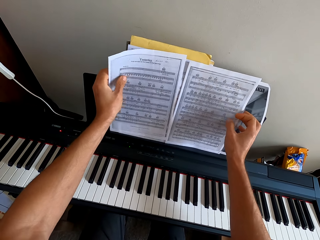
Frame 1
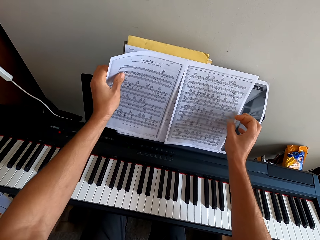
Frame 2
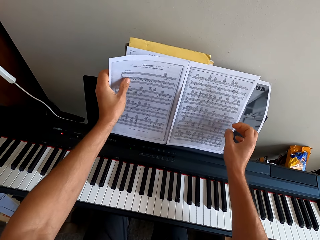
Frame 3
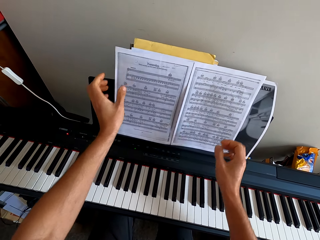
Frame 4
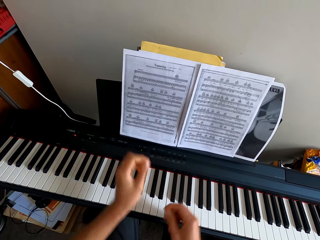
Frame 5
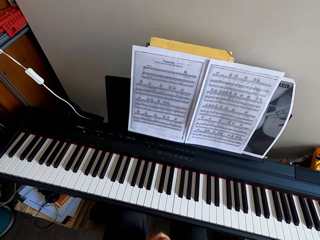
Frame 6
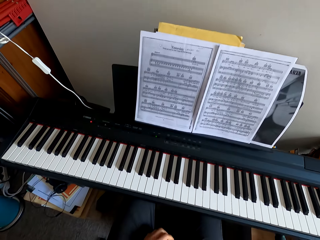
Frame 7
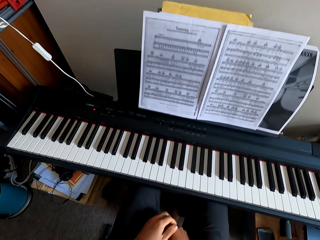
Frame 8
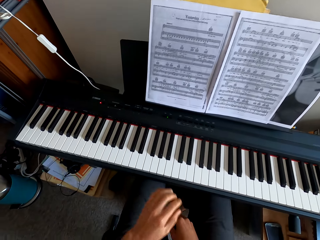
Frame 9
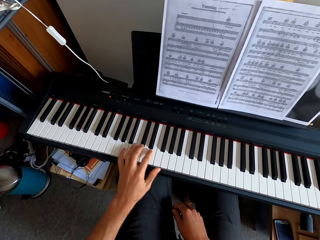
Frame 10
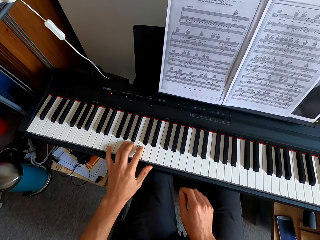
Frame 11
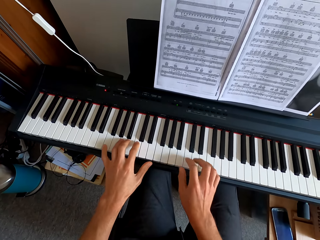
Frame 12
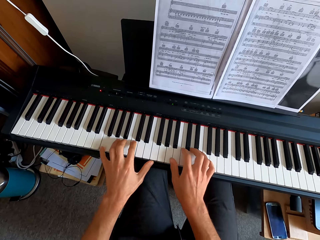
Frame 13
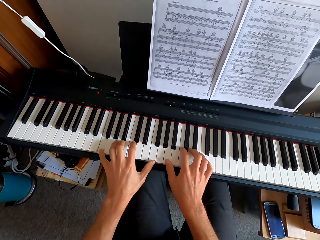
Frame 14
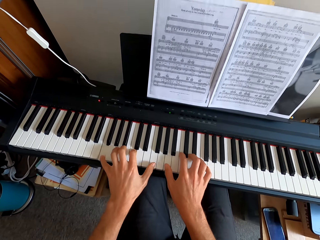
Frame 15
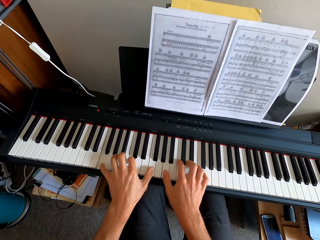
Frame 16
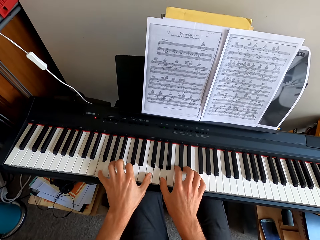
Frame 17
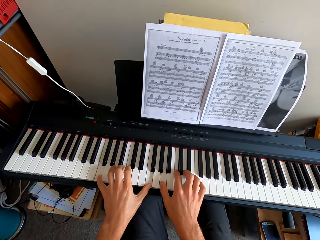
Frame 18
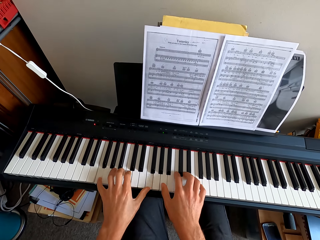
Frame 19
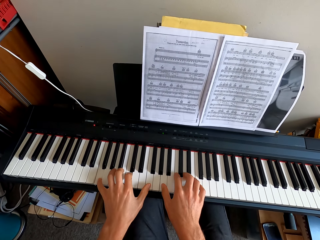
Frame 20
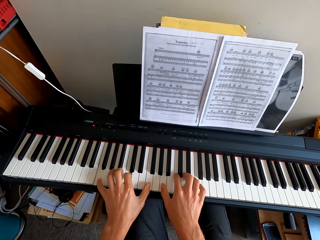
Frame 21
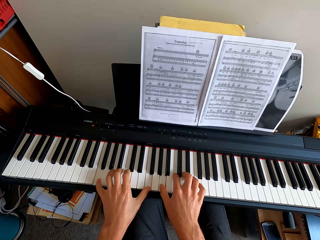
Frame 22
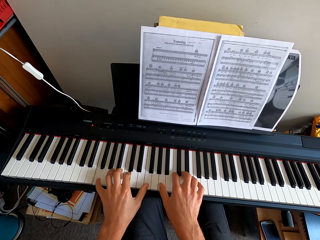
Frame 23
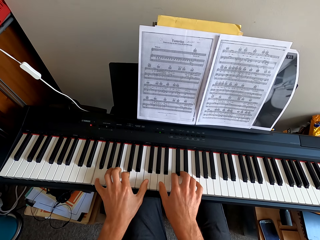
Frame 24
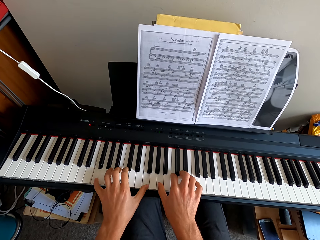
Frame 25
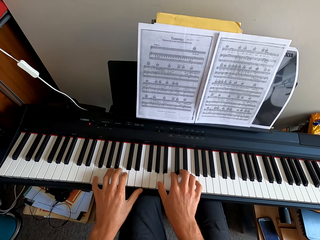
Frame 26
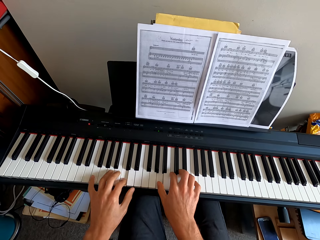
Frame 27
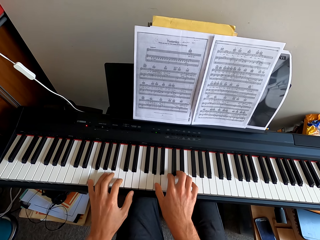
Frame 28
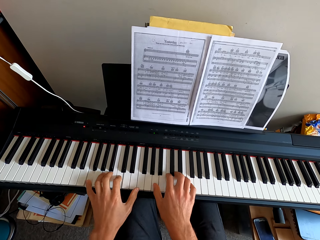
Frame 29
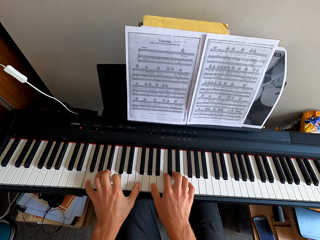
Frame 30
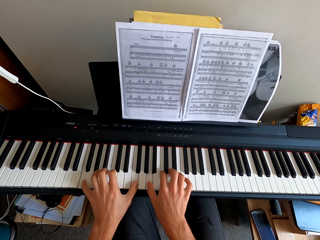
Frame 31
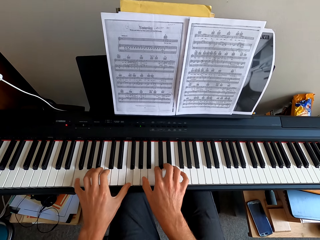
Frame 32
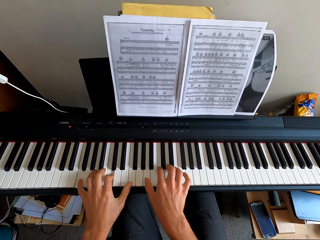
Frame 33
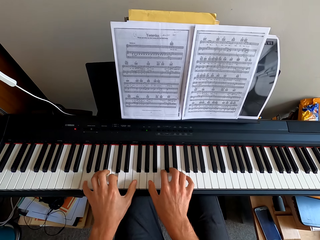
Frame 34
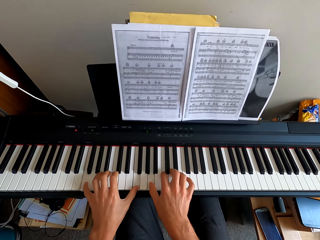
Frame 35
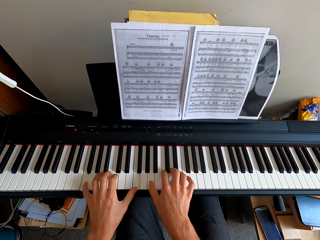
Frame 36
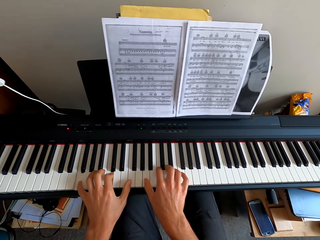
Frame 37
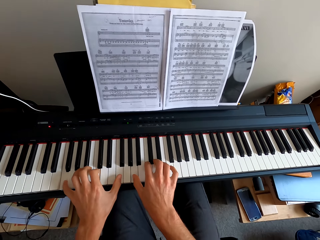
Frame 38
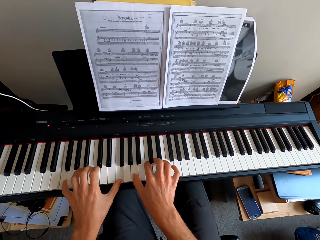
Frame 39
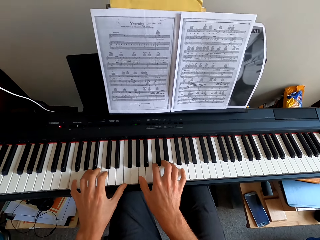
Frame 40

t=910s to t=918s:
The camera wearer has put another paper on the file in front of him. They play a keyboard with both hands.

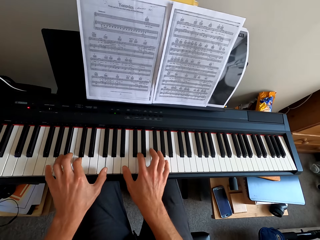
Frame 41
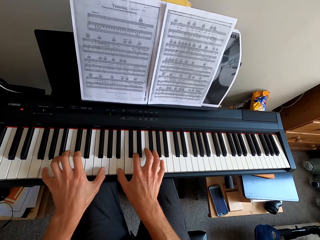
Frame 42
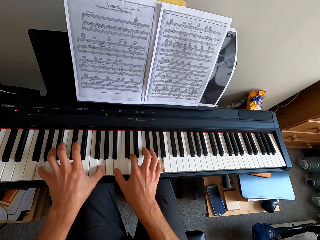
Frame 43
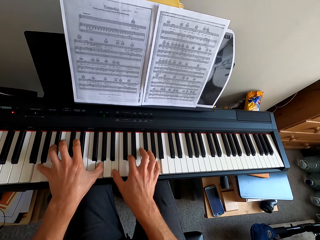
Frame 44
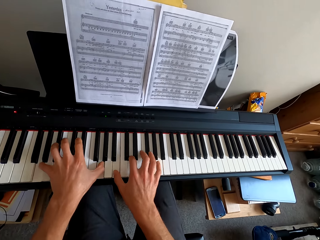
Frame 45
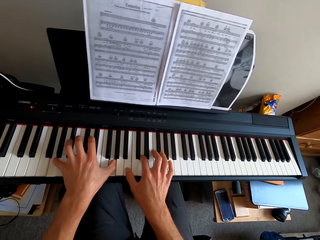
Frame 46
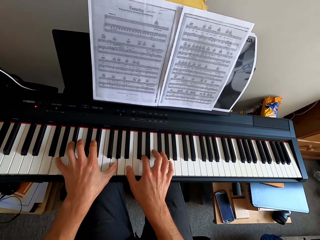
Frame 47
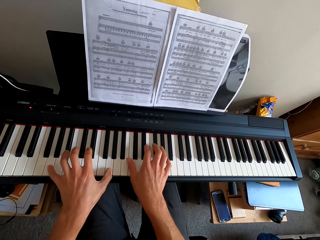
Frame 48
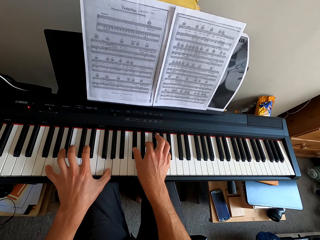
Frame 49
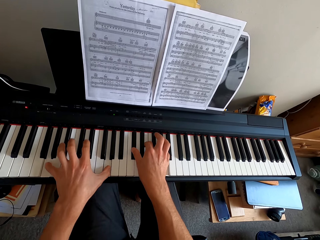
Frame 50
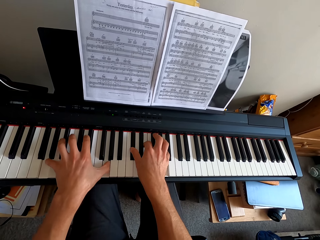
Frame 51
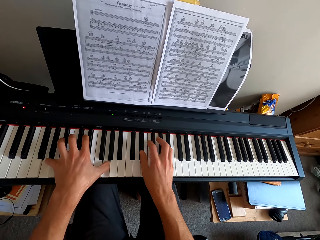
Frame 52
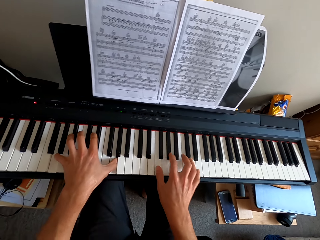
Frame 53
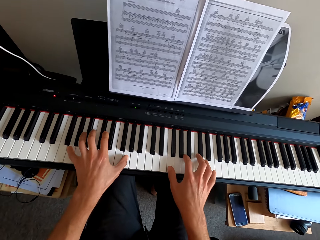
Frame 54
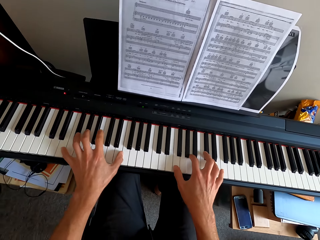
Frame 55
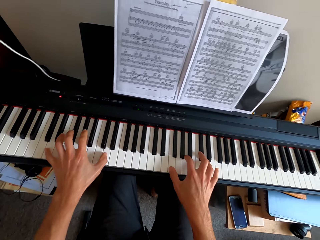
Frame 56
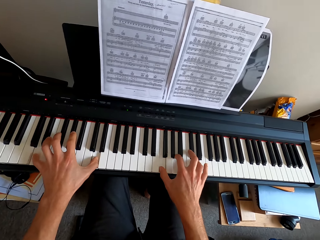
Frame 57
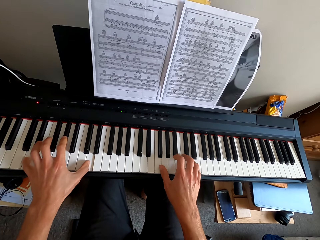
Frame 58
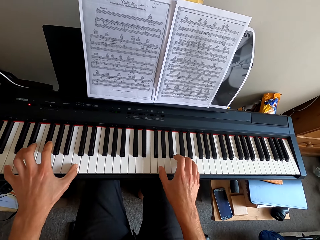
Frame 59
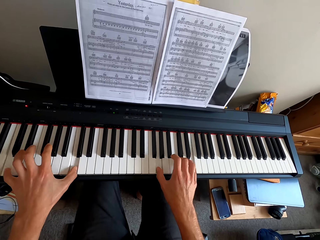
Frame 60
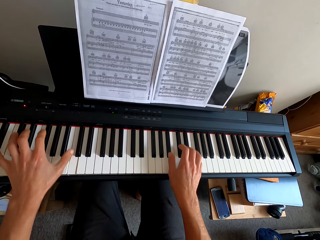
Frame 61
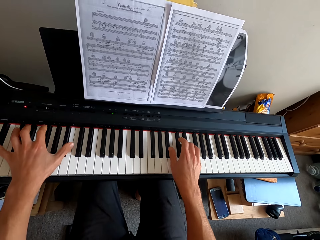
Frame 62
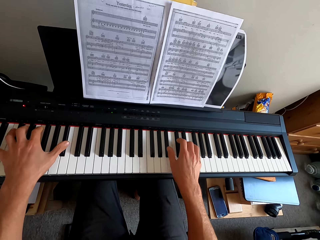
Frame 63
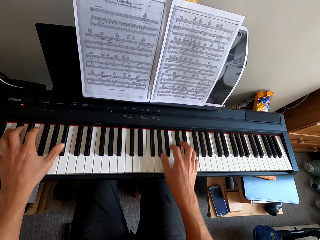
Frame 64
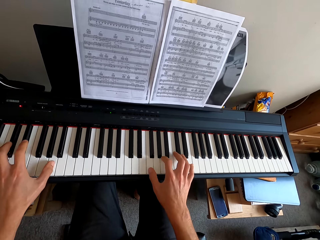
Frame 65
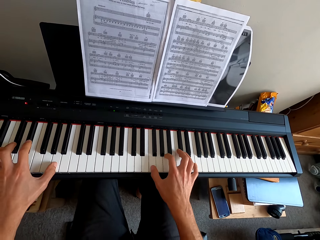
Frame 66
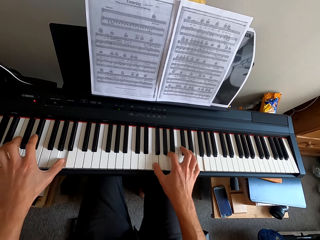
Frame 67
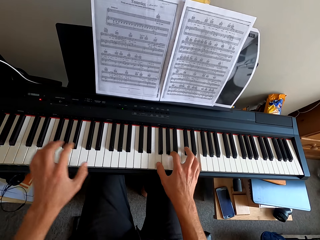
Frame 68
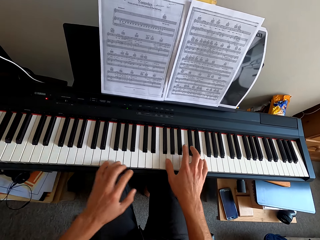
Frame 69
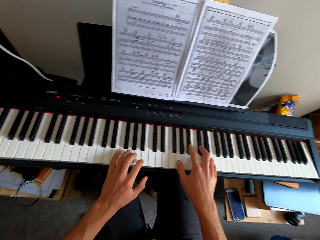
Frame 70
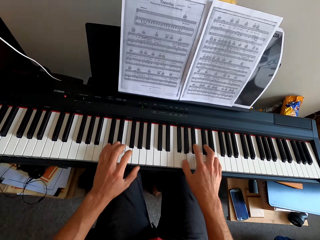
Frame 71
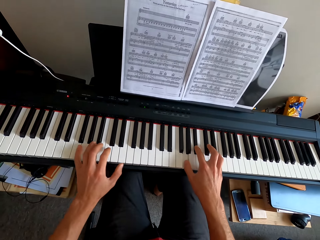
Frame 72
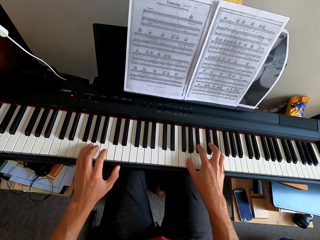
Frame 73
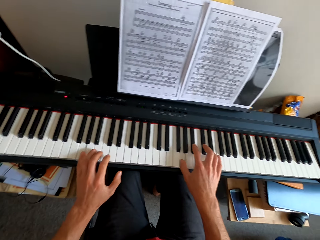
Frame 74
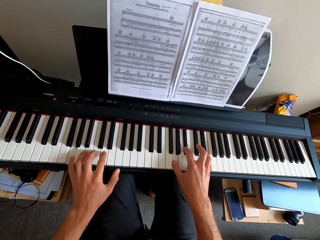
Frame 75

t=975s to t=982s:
The camera wearer is playing the piano.

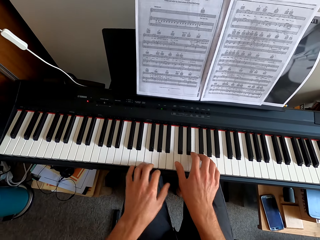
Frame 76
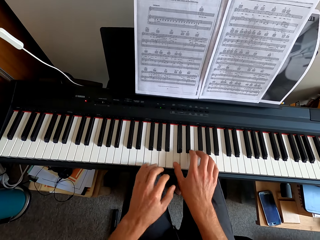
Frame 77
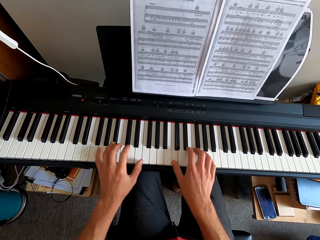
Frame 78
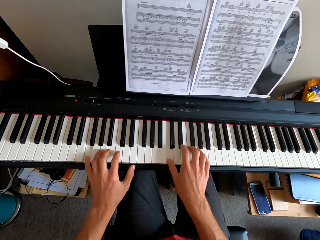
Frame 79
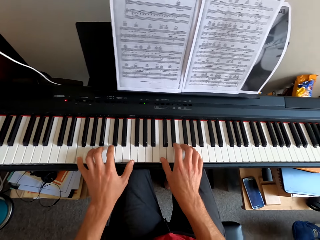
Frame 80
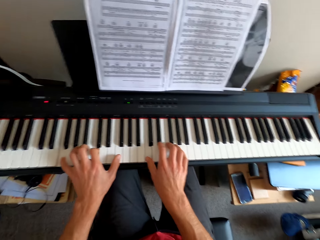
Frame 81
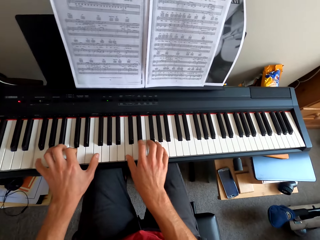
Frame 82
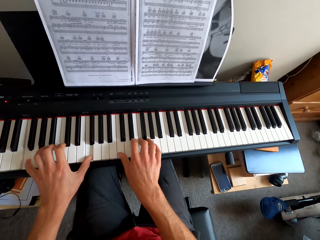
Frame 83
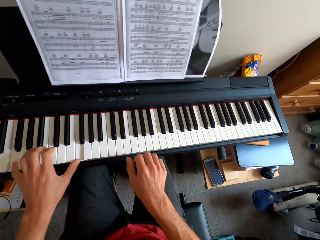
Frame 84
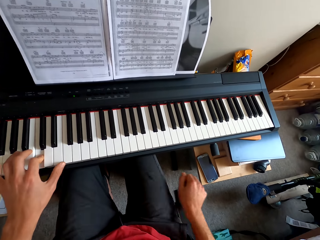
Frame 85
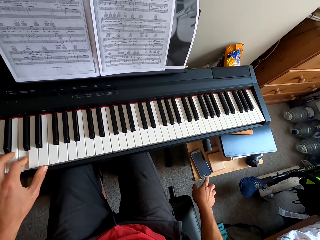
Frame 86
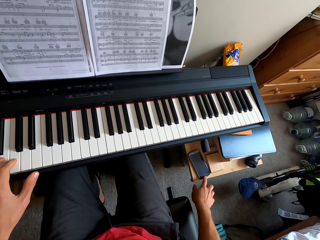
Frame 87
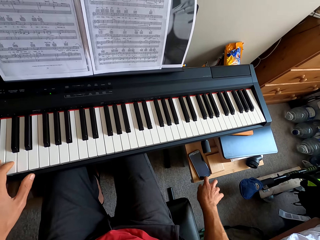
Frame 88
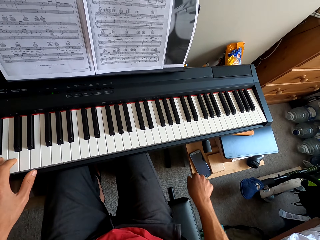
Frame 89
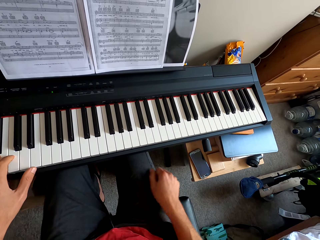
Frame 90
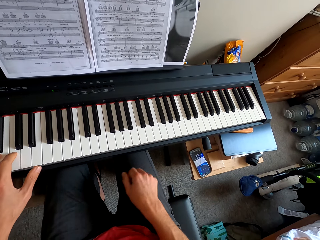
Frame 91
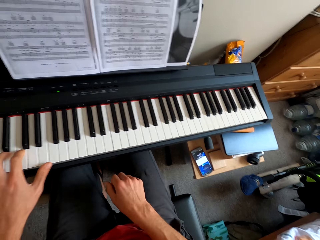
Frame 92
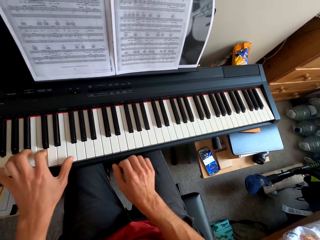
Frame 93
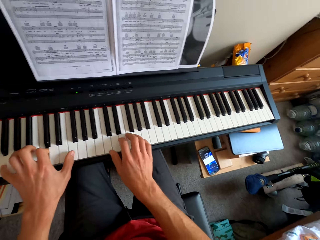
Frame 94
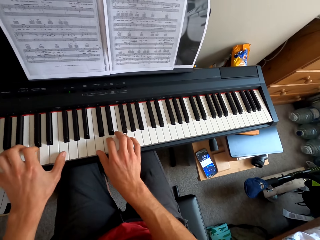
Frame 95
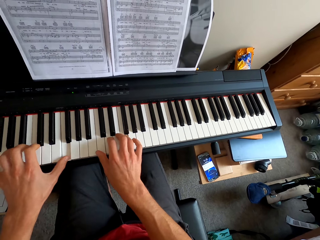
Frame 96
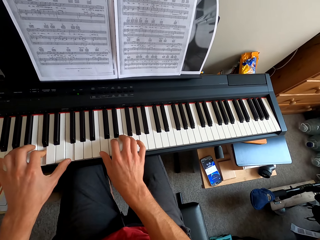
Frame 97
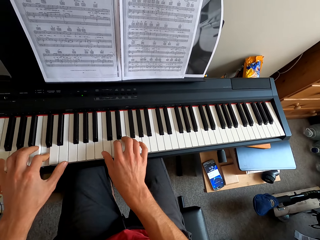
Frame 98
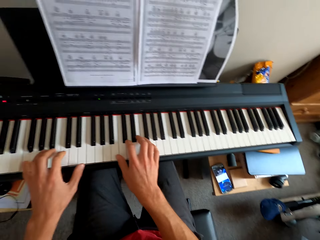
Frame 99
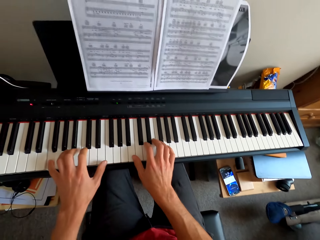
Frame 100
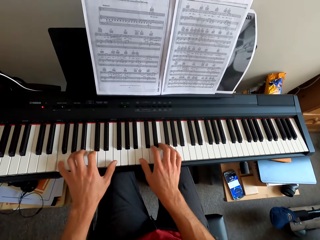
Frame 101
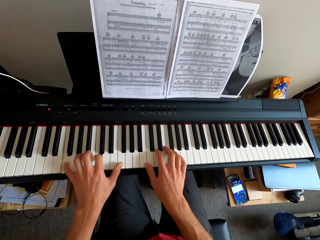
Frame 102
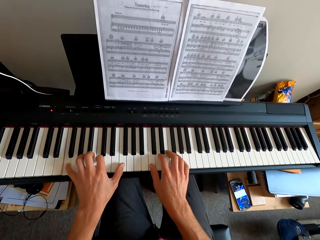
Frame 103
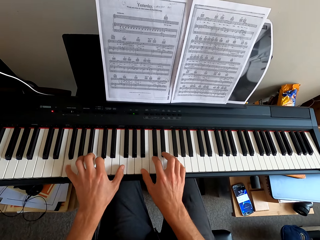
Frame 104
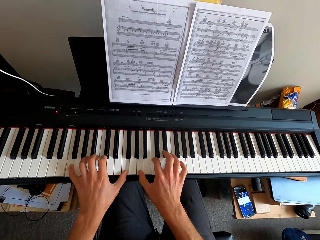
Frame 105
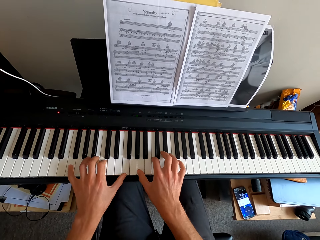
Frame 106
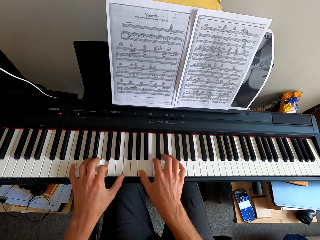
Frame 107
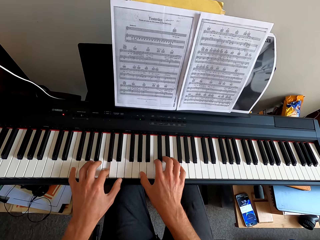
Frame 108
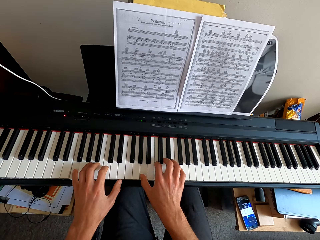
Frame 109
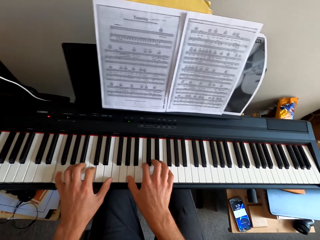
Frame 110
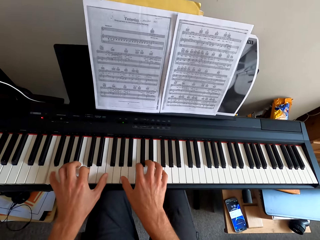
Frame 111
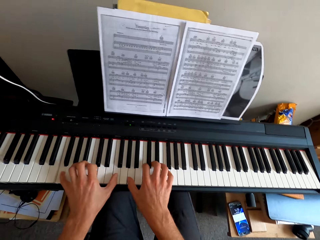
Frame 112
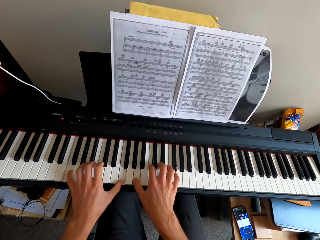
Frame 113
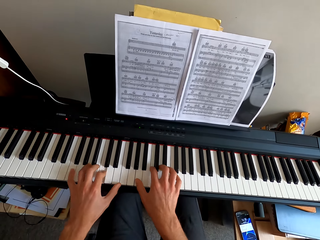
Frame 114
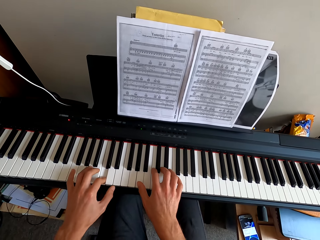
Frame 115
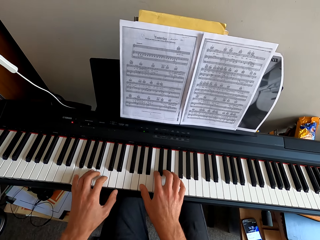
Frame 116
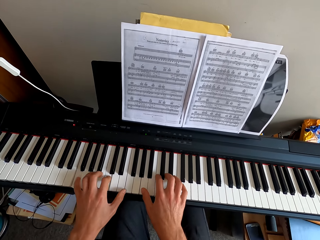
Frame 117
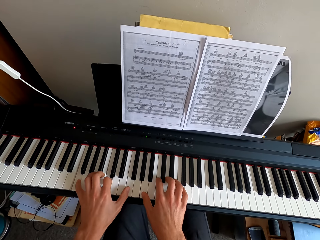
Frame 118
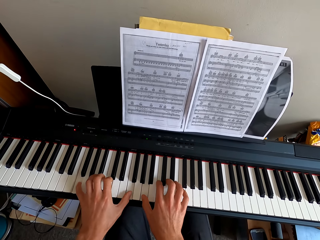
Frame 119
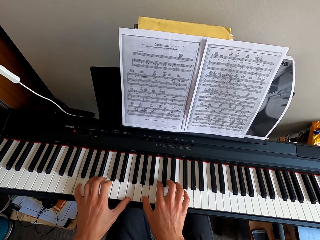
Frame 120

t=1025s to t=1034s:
The camera wearer pulls his hand off the keyboard. He presses the phone. He pulls his hand off the phone. He plays the keyboard with both hands.
